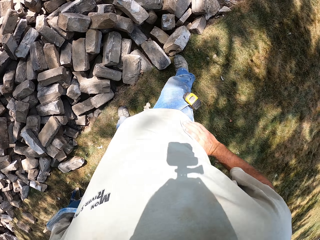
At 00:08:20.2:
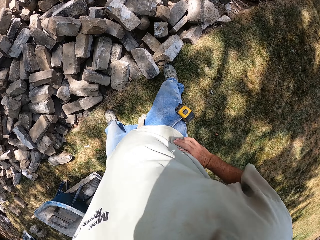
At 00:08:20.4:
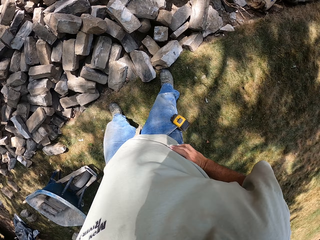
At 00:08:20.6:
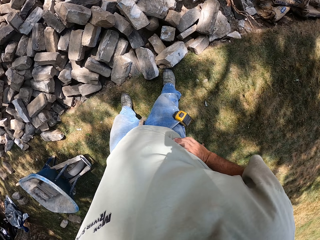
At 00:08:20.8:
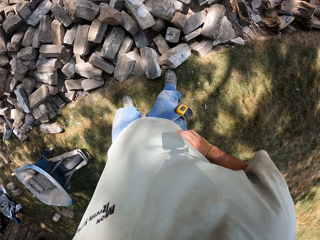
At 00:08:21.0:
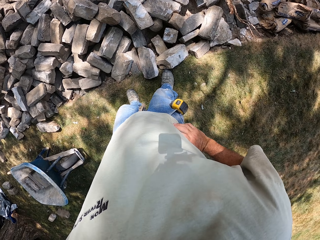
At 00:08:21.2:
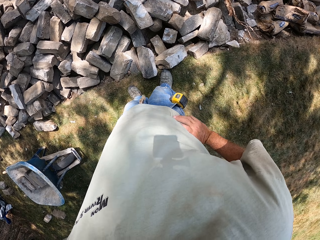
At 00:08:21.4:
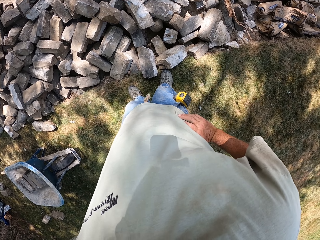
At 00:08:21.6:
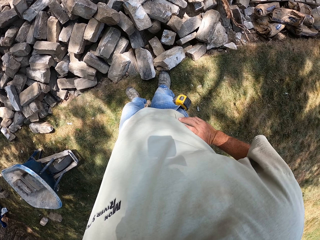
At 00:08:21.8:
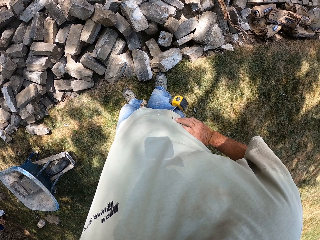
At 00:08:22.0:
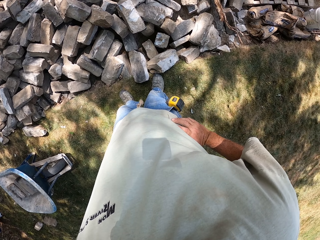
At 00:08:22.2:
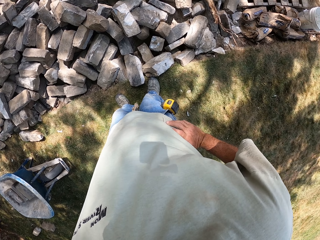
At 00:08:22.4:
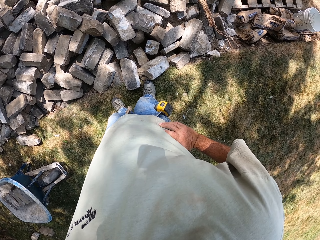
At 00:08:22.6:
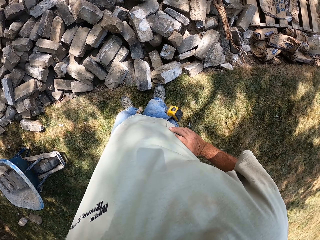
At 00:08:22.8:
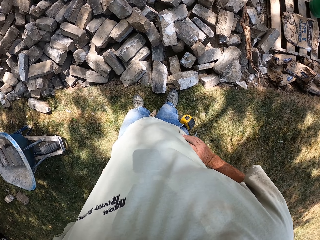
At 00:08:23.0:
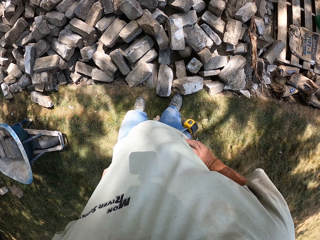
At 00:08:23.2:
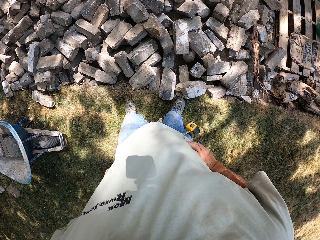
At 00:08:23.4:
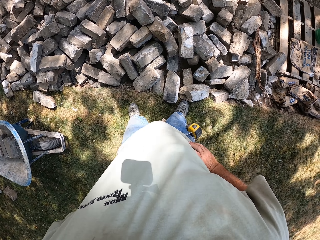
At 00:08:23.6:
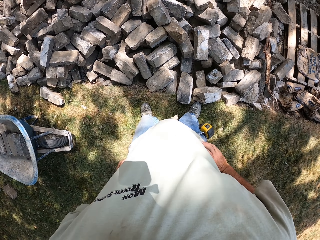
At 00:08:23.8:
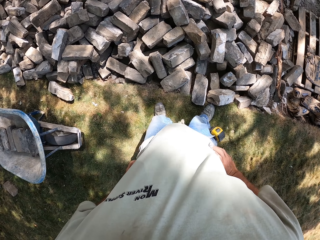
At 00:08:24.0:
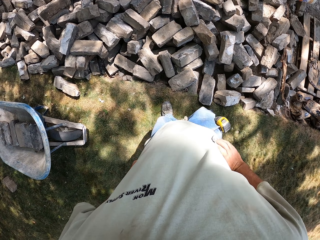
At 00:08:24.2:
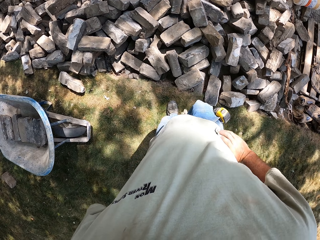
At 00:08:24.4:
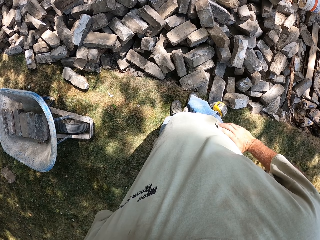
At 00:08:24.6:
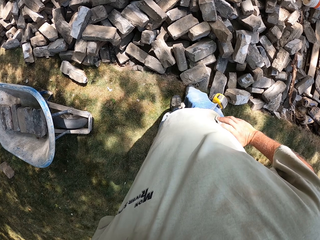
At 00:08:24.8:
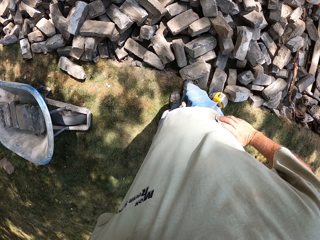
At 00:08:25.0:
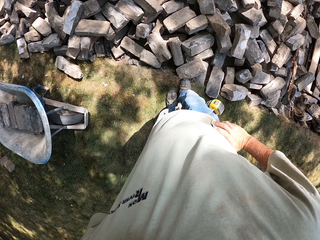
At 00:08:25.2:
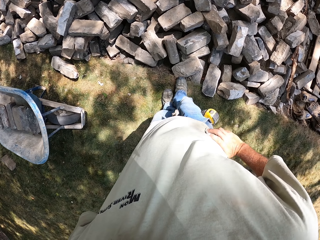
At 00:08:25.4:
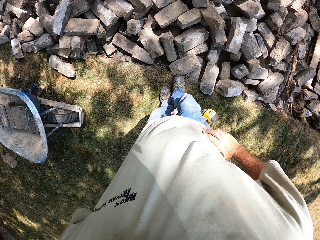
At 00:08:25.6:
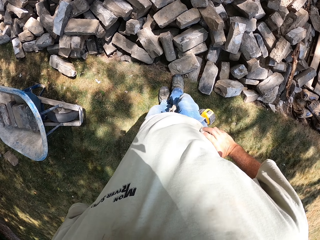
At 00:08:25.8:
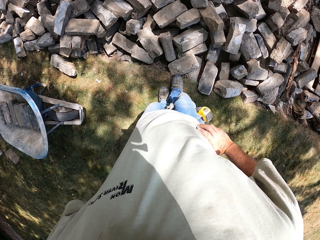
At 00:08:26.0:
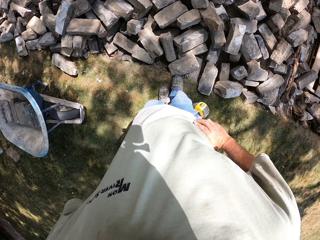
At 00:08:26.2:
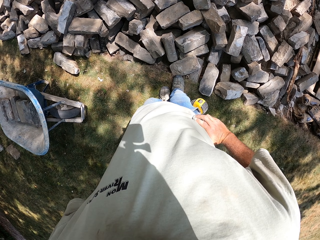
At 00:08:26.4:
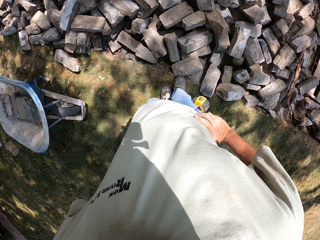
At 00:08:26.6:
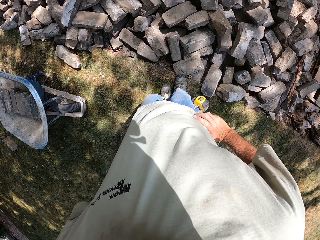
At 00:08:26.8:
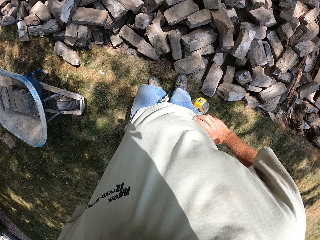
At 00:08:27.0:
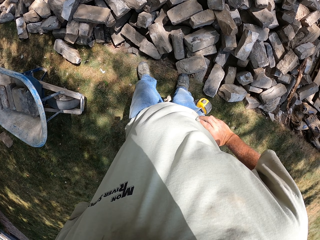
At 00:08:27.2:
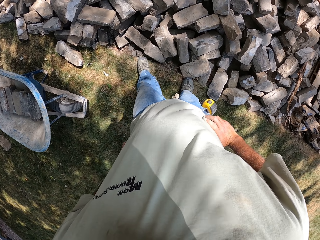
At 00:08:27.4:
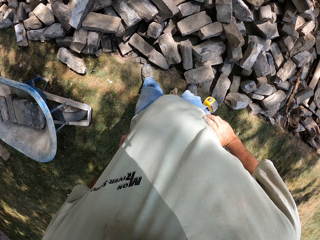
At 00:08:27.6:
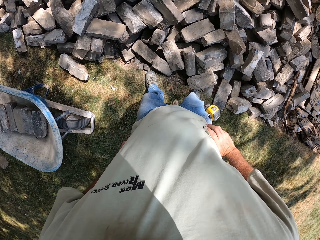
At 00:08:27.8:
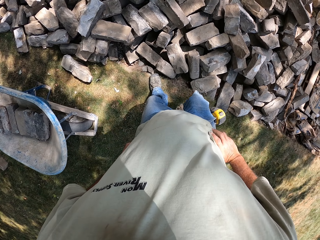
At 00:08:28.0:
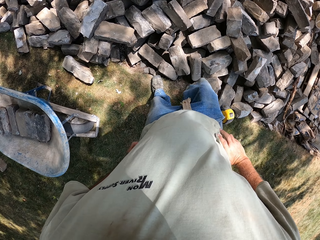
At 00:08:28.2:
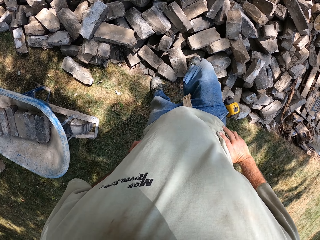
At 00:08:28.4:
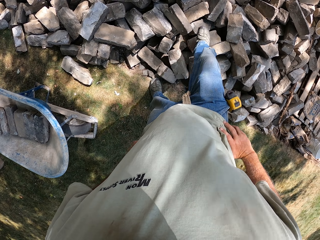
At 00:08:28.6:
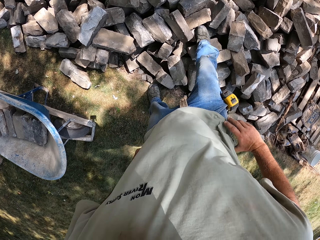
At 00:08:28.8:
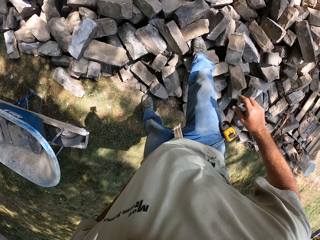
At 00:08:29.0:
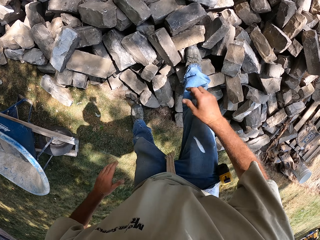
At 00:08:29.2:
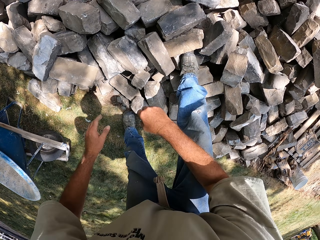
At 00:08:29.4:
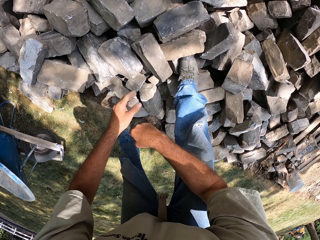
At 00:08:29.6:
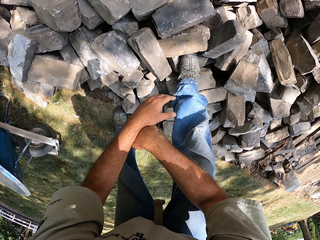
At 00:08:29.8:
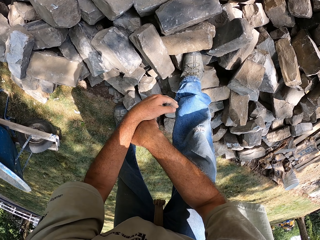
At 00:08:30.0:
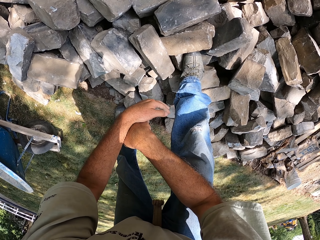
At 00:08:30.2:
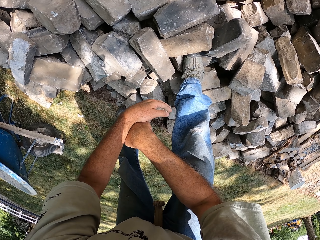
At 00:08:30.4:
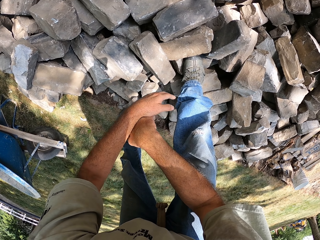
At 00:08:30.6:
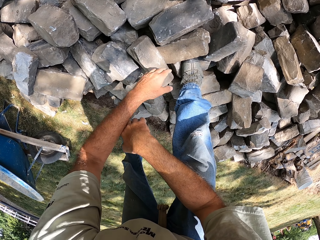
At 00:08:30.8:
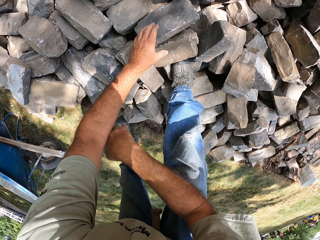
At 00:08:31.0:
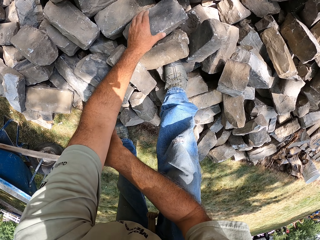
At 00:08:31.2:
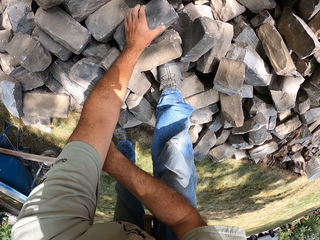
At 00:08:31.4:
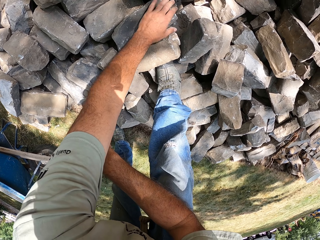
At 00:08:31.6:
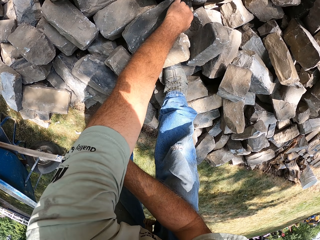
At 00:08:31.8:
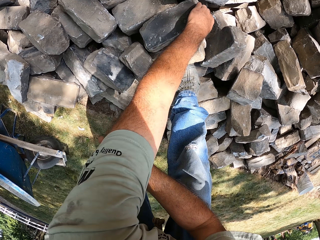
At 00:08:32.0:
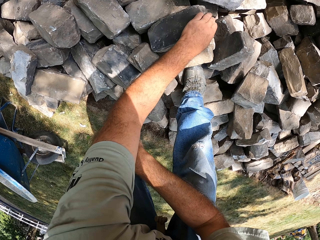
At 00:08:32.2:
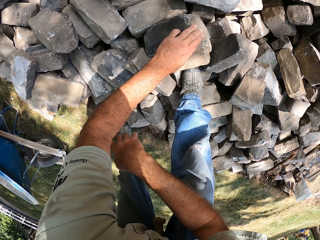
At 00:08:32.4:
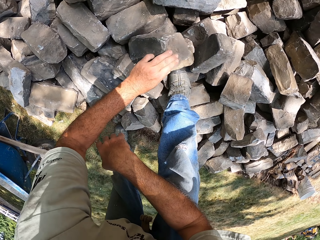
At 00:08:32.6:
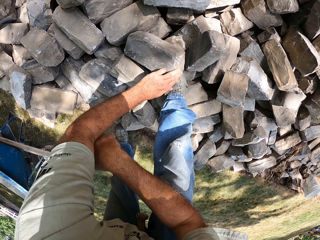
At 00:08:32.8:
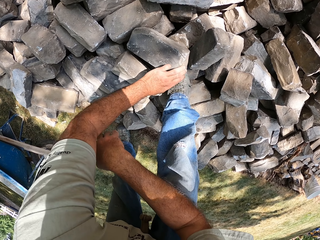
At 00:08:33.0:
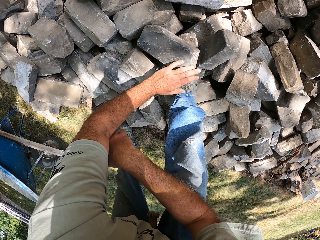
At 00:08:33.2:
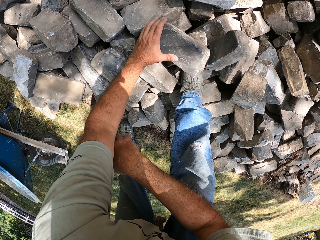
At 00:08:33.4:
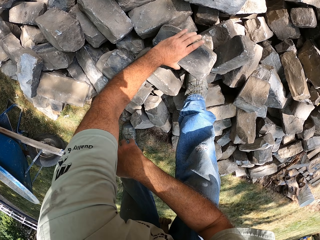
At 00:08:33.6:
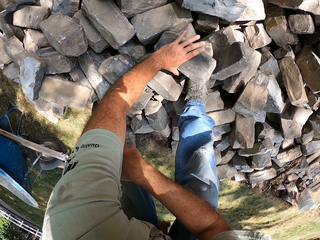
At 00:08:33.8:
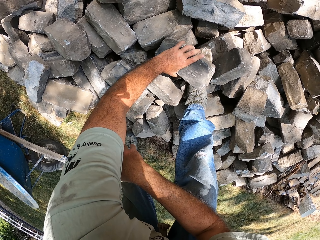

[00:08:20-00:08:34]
The camera wearer holds his waist. He stands on the compound. He looks around. He moves his legs. He steps on the blocks or stones. He bends on the blocks. He crosses his hands. He pulls a block with his left hand. He touches a stone.

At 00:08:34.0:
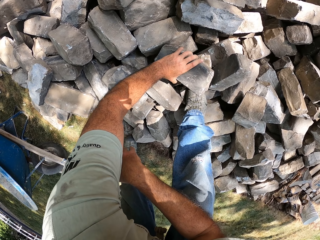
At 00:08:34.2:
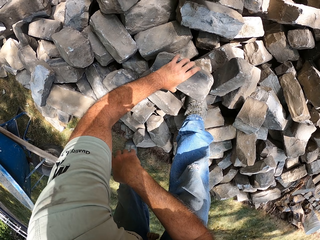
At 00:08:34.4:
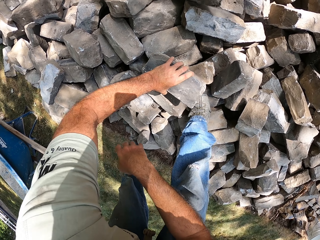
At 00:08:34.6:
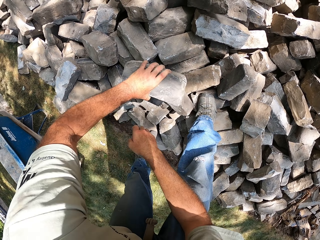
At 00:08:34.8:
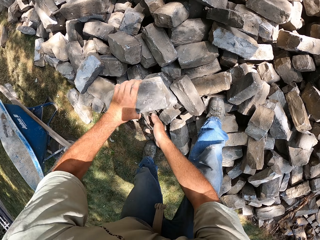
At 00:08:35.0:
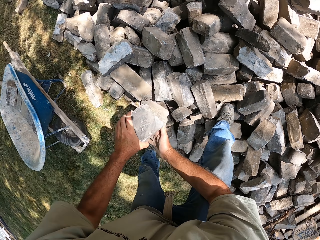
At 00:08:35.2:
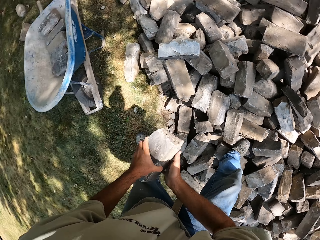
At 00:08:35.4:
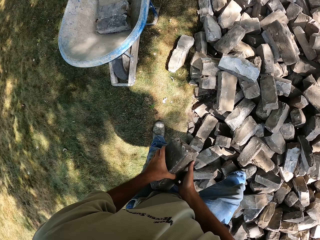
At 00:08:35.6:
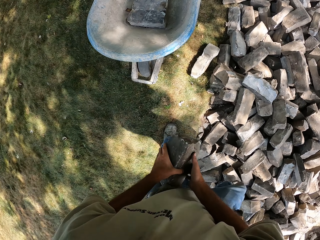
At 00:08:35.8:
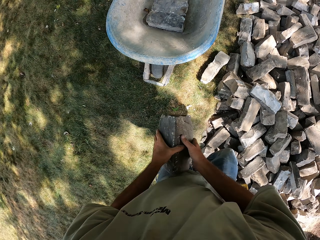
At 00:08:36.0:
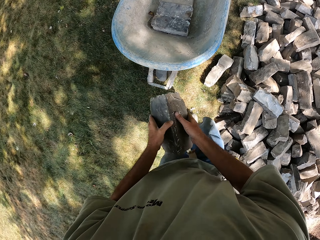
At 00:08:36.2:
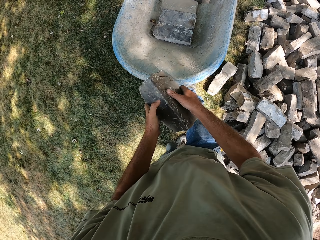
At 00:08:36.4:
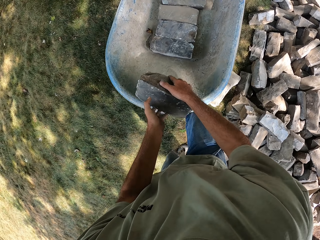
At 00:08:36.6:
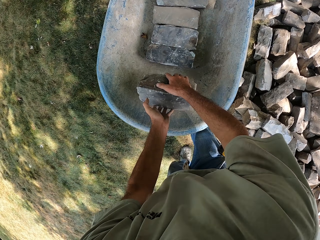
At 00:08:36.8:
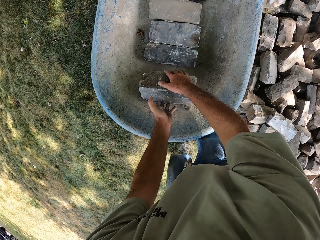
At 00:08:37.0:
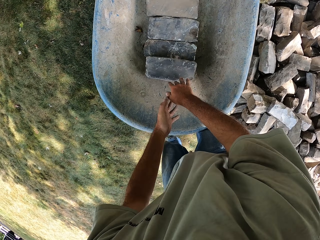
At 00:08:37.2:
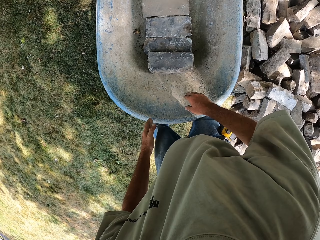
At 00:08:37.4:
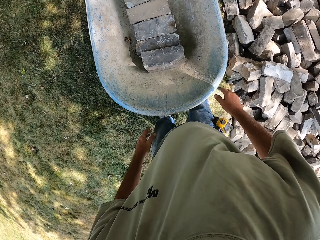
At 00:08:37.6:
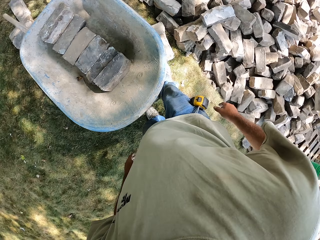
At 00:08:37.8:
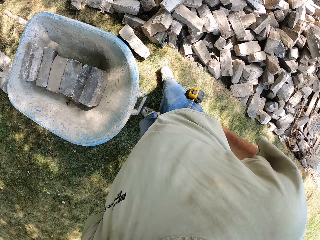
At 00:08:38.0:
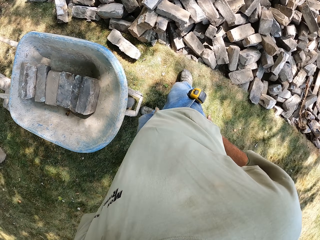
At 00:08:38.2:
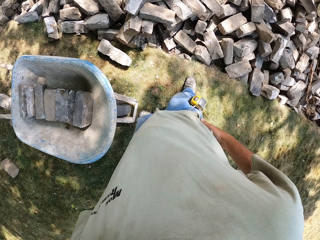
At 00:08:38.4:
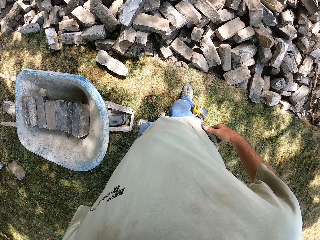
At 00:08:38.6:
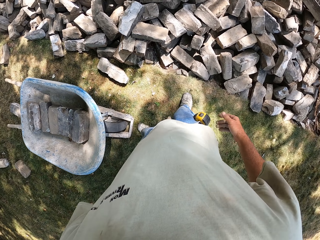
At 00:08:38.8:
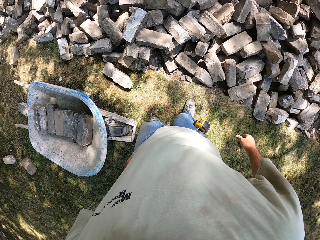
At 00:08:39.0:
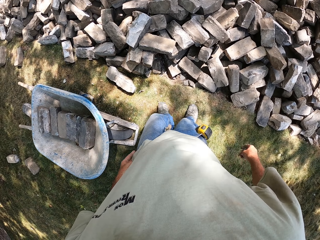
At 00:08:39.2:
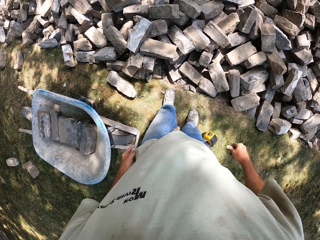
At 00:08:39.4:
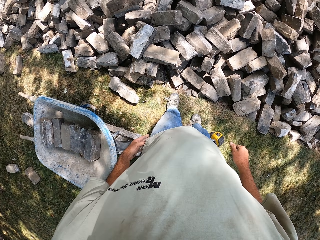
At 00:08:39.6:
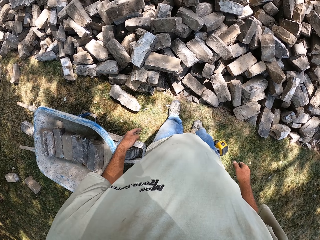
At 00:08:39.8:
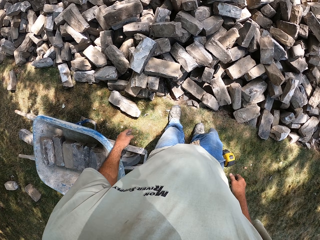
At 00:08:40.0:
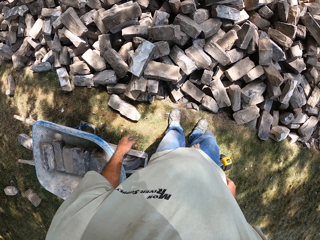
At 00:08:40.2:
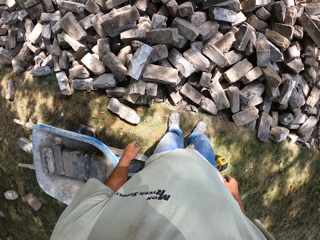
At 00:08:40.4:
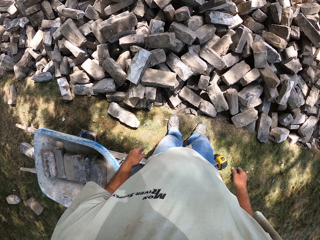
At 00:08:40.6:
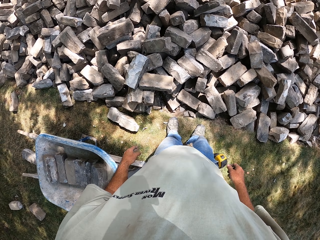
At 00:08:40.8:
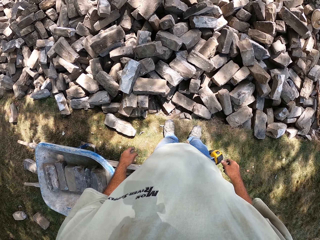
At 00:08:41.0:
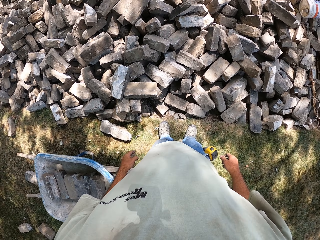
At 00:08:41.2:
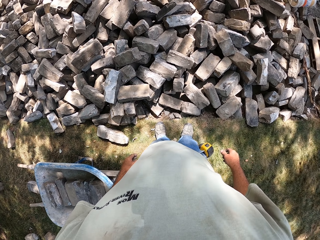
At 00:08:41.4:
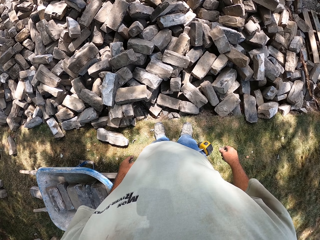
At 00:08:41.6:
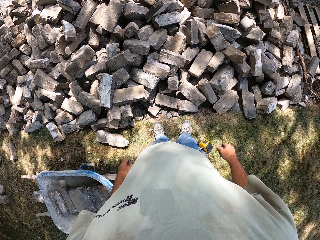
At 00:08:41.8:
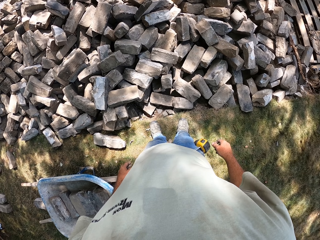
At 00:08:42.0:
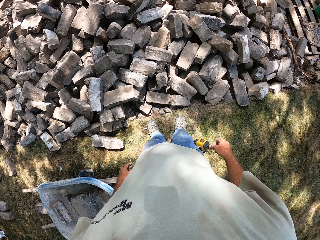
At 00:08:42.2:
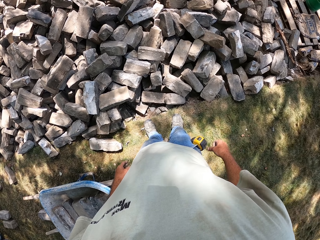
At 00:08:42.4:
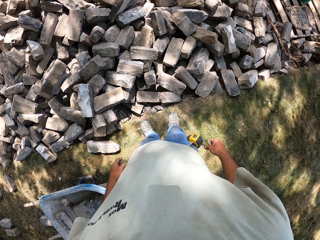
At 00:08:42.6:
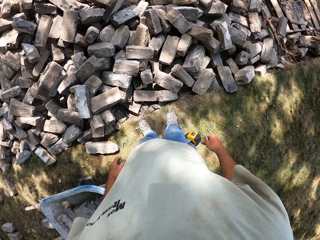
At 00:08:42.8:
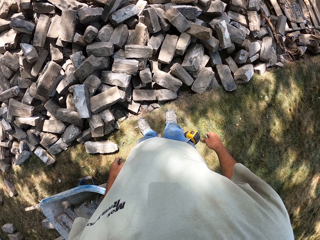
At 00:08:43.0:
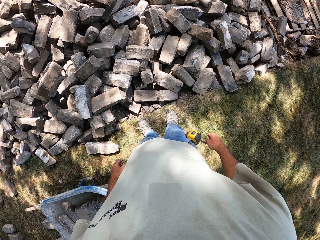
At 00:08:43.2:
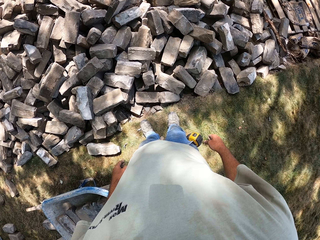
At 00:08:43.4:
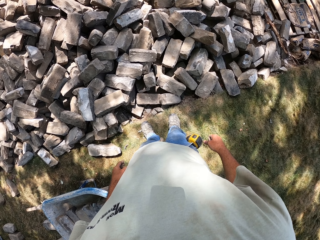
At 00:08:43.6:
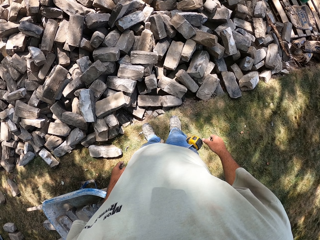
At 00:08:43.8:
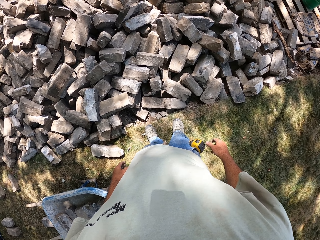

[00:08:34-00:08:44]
The camera wearer lifts a block with his left hand. He holds the block with both hands. He walks towards a wheelbarrow. He places the block in the wheelbarrow. He wipes his hands with a t-shirt. He stands on the compound.
